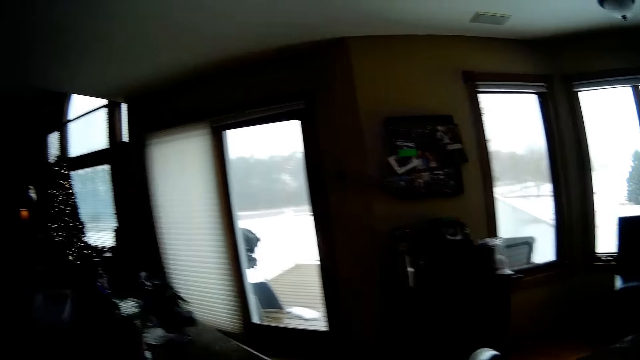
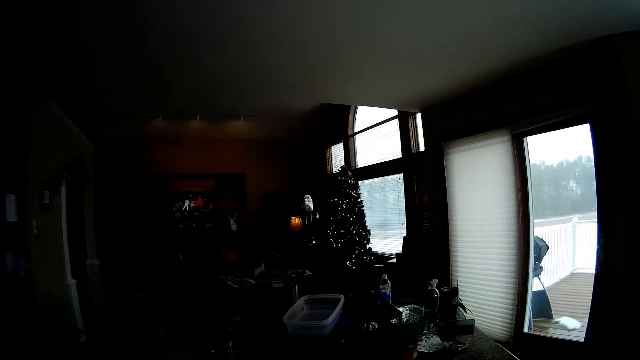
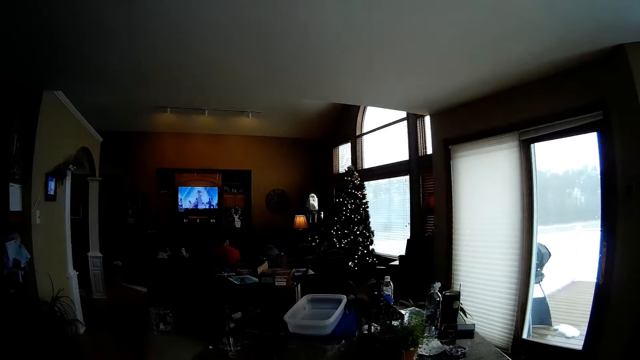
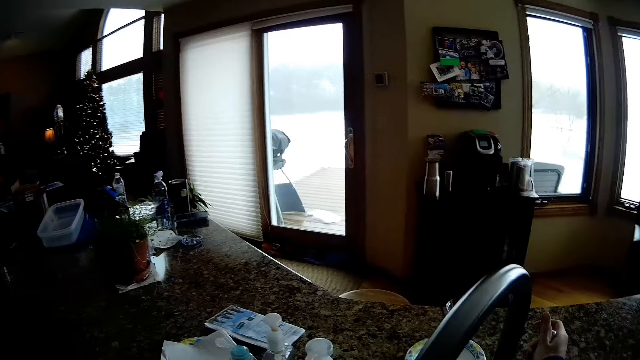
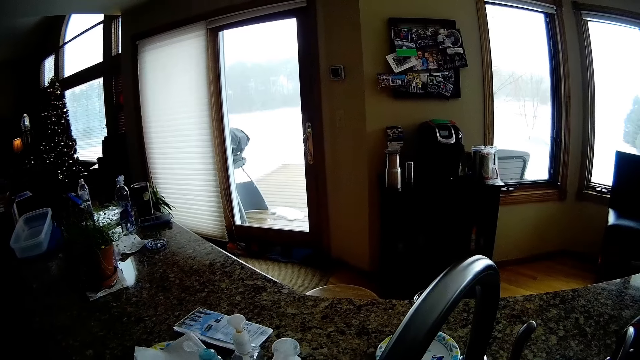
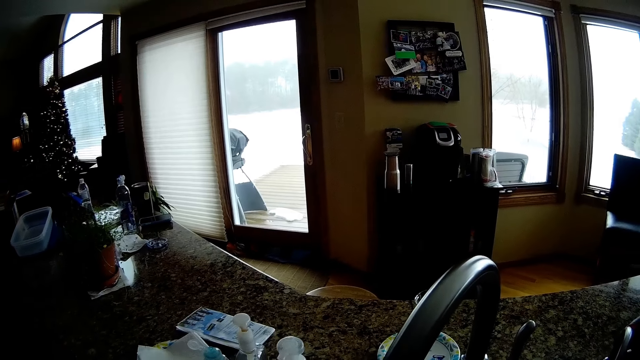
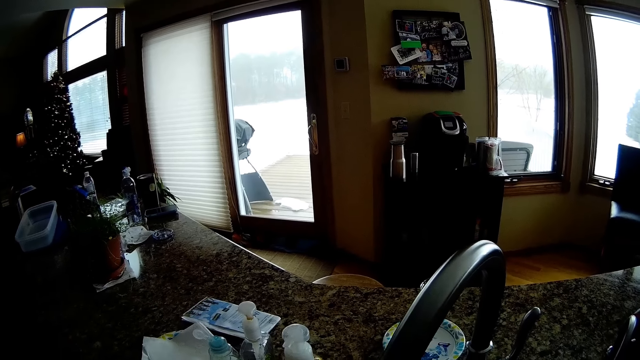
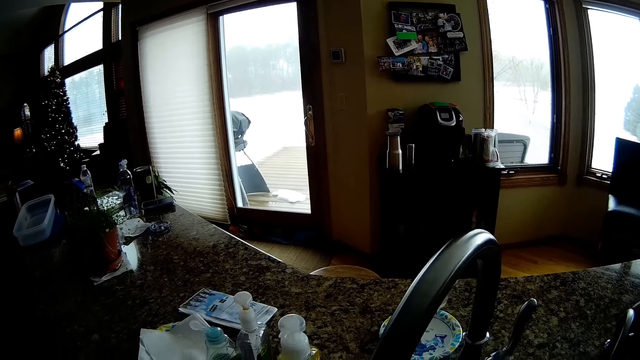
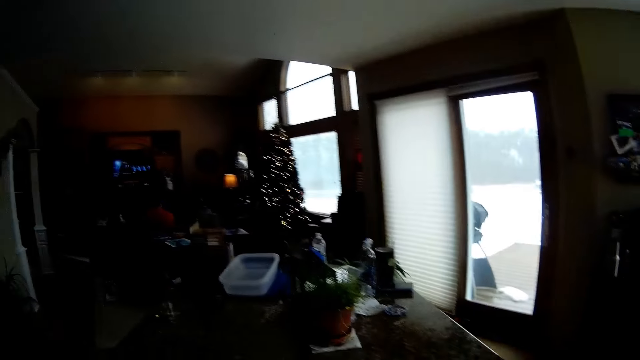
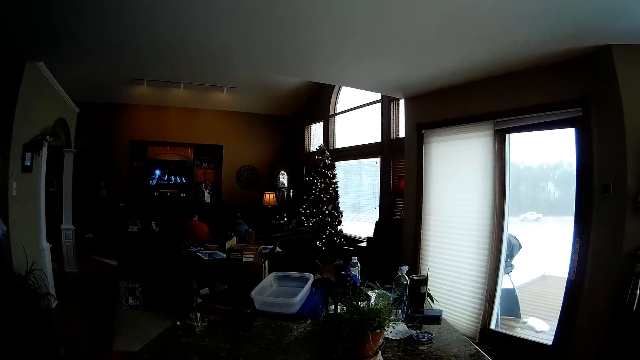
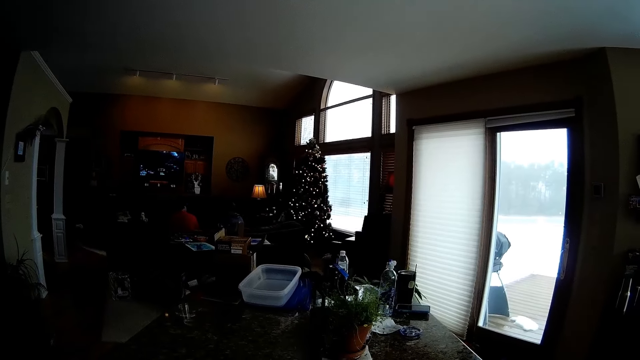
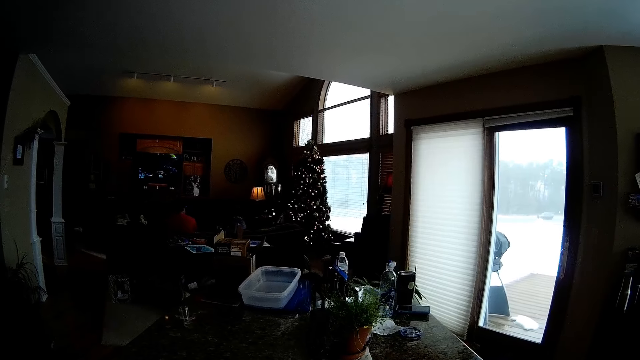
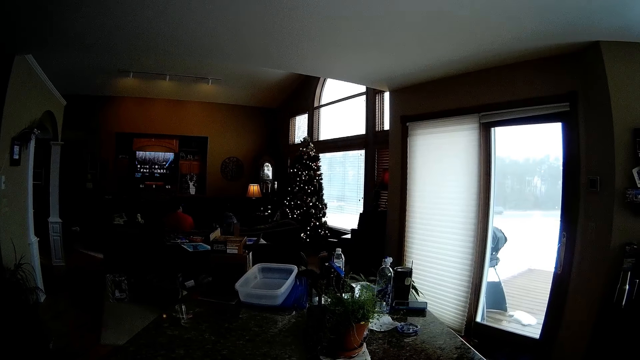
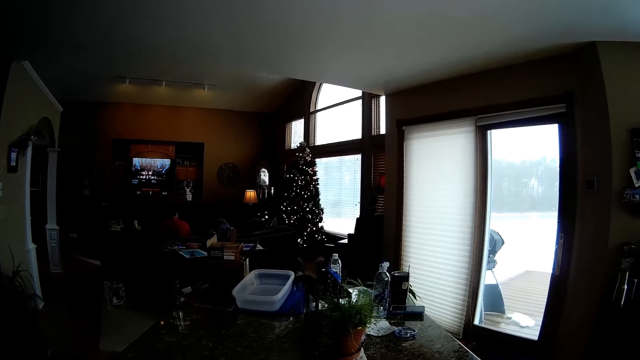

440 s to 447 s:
The camera wearer turns a tap off with her right hand.

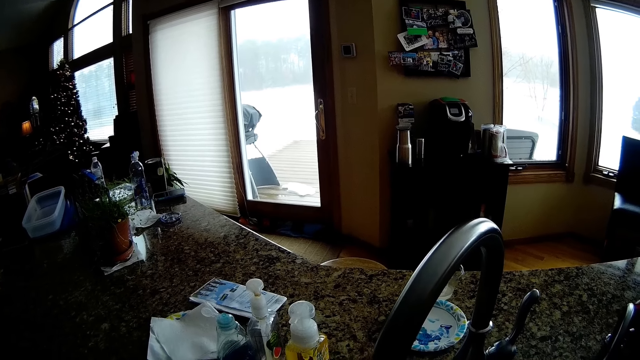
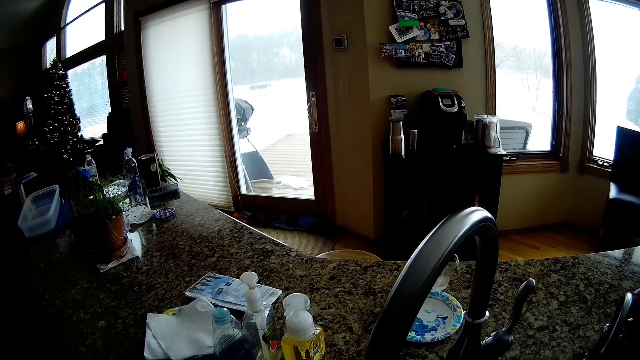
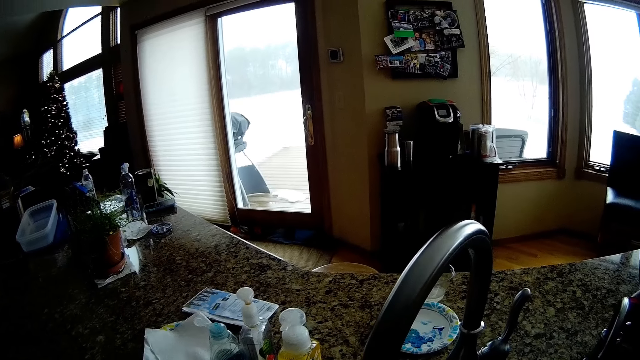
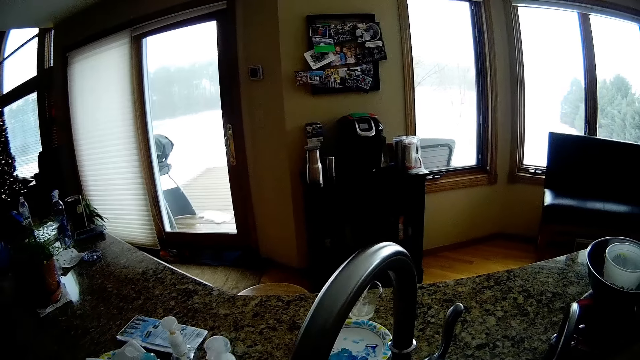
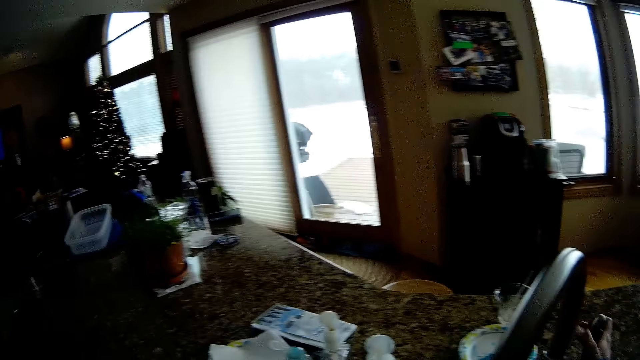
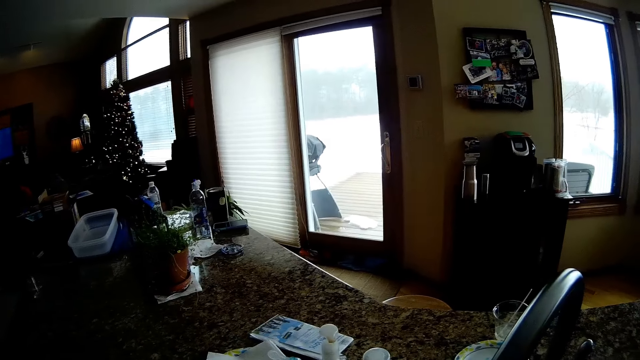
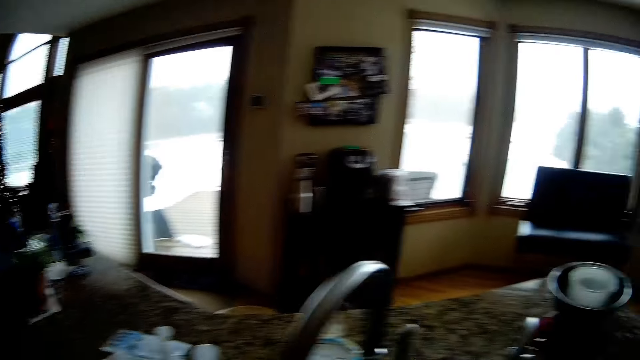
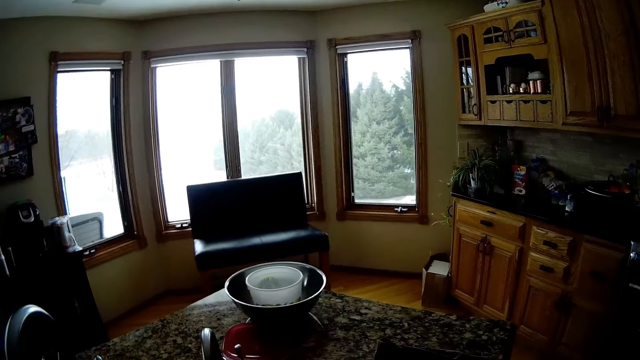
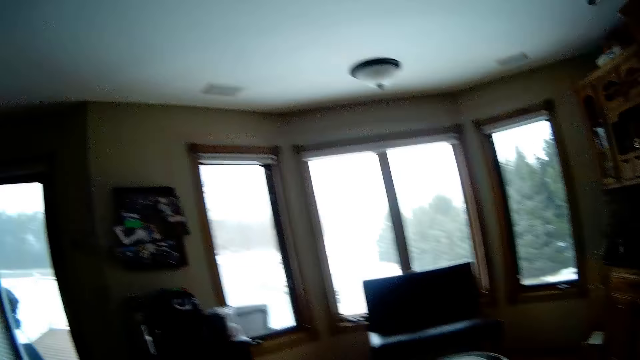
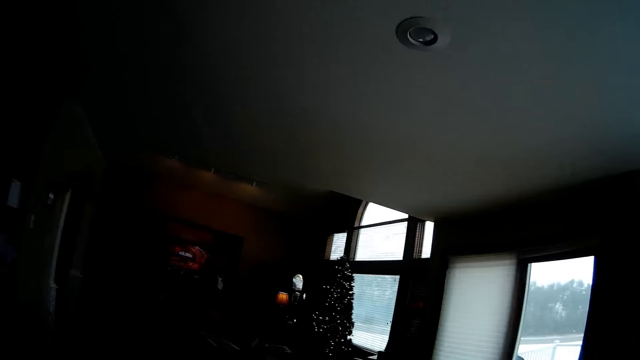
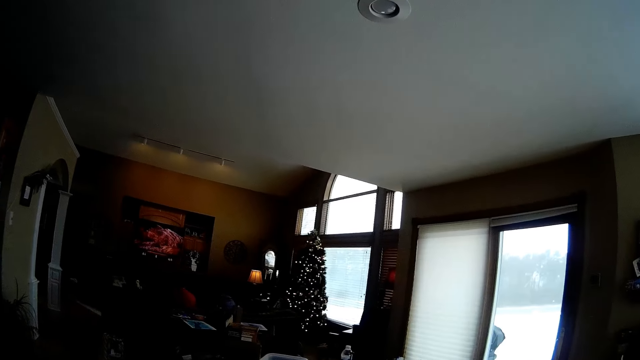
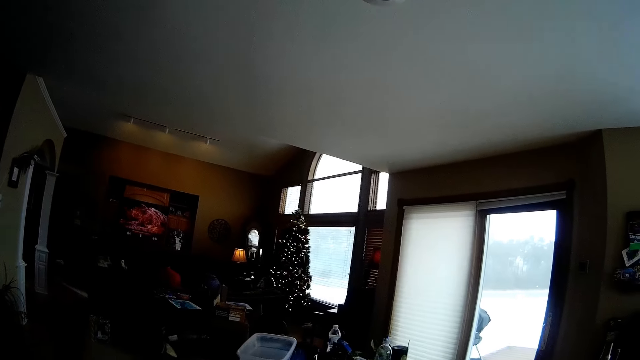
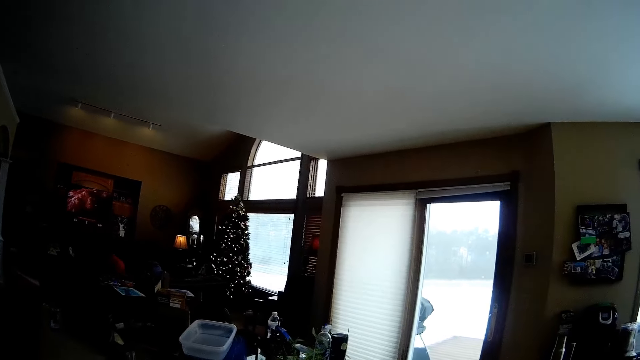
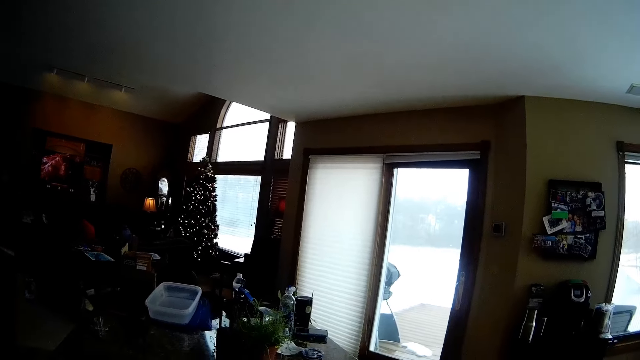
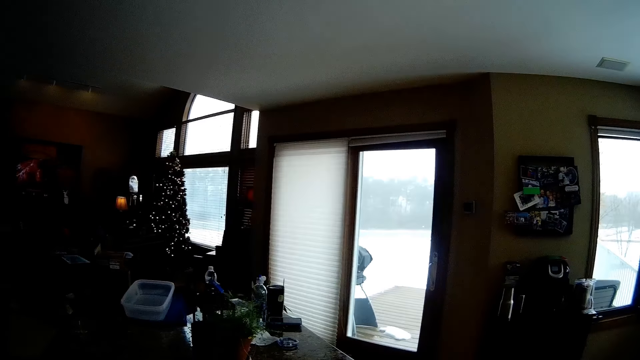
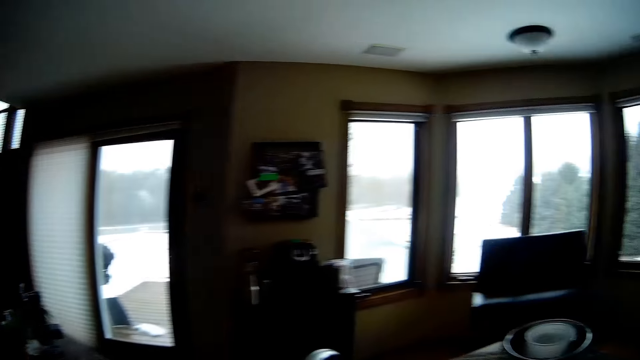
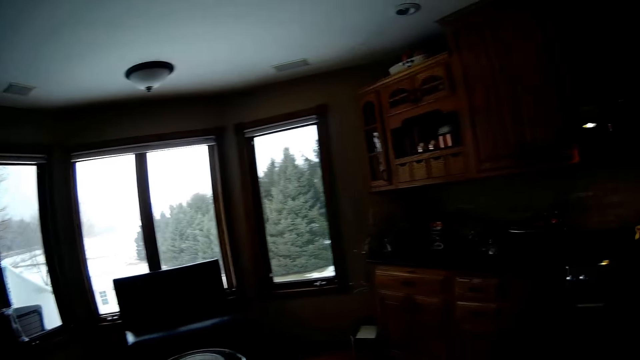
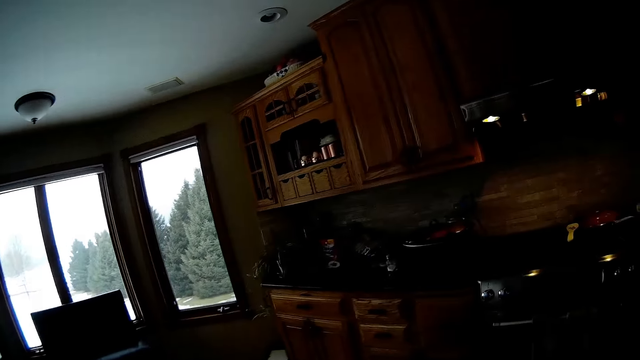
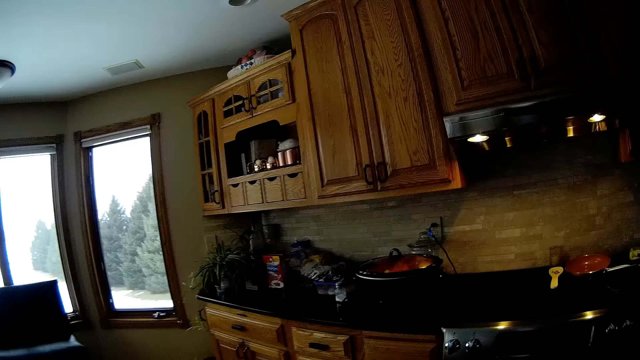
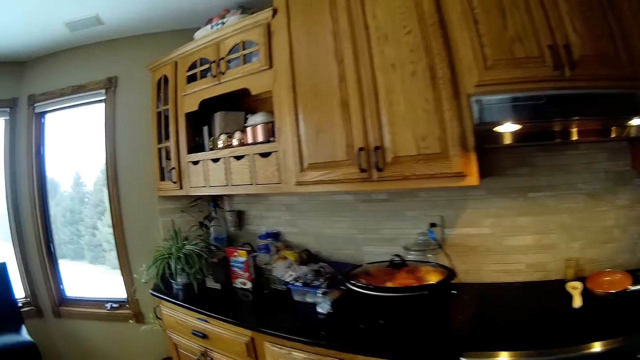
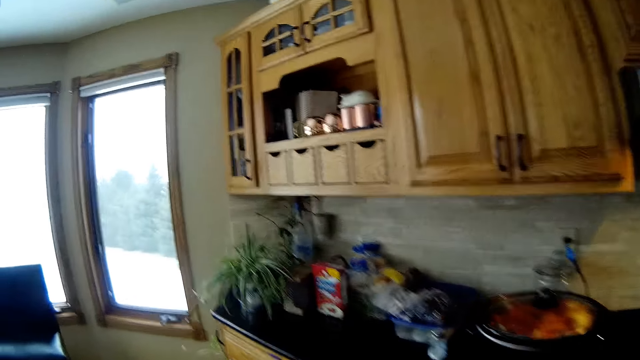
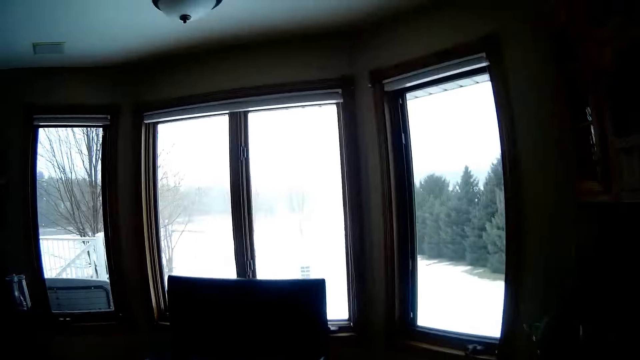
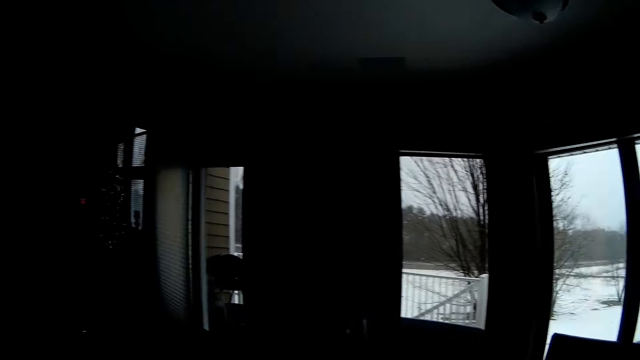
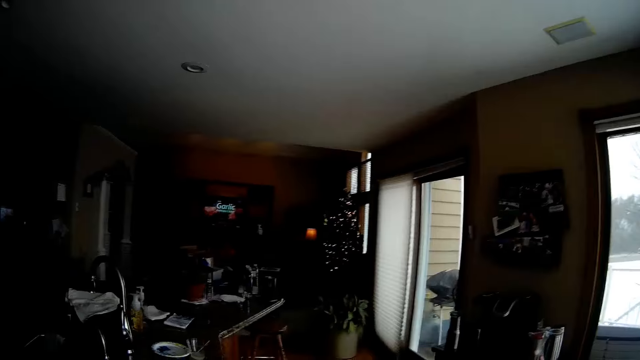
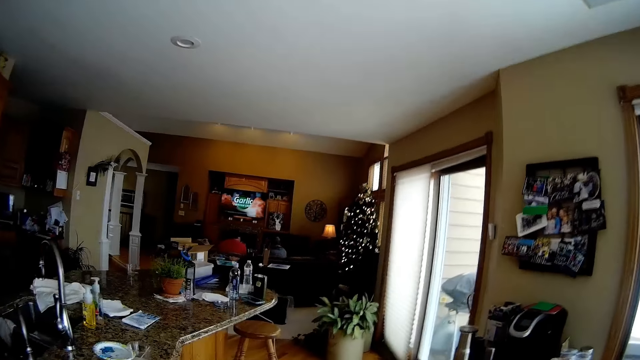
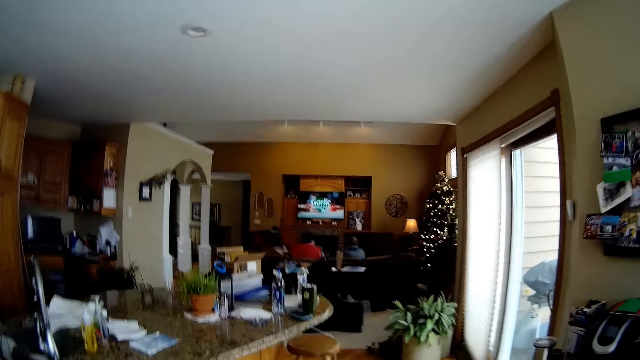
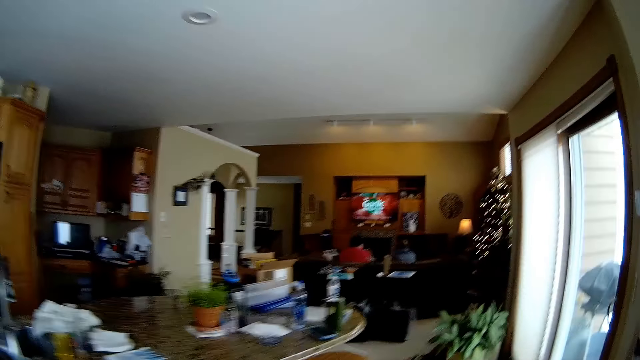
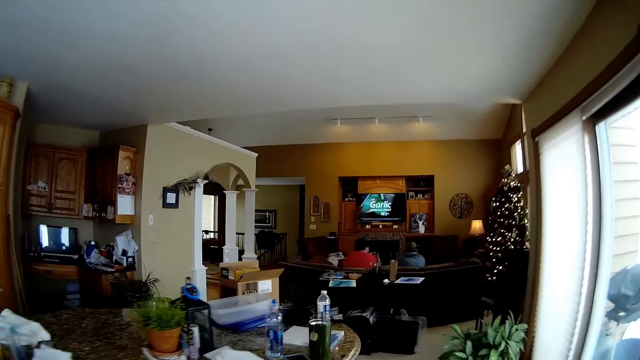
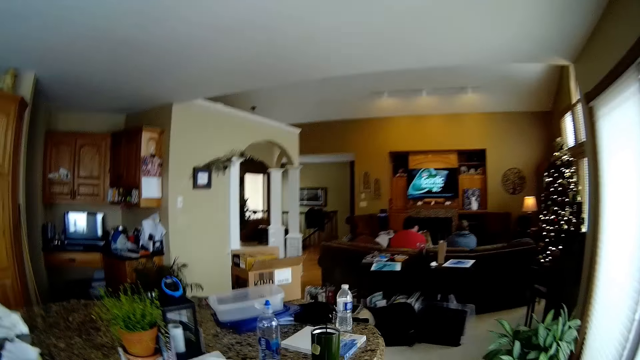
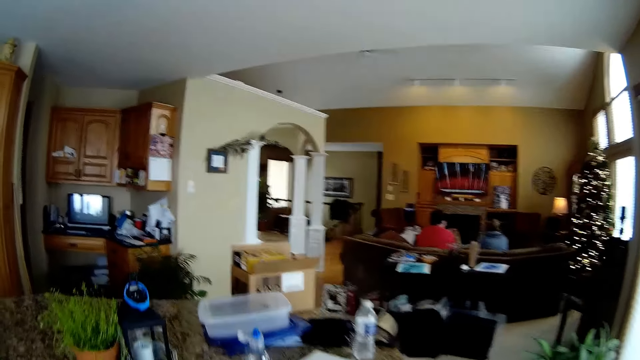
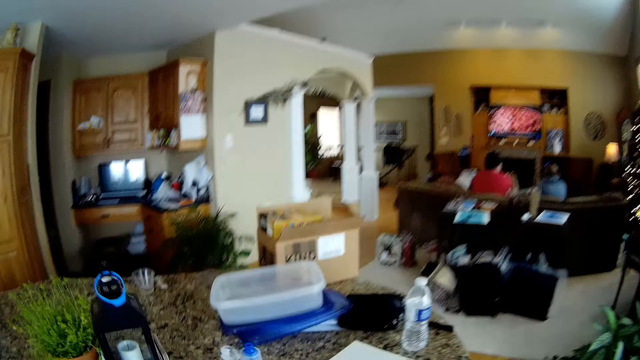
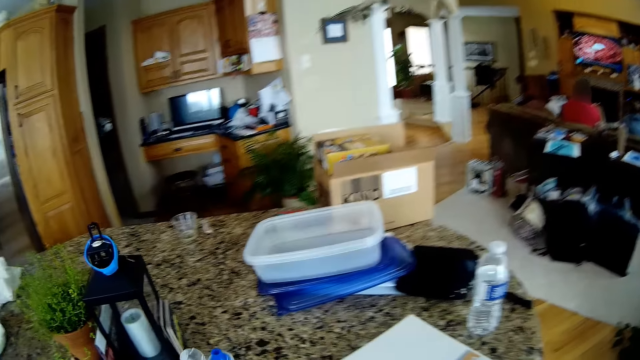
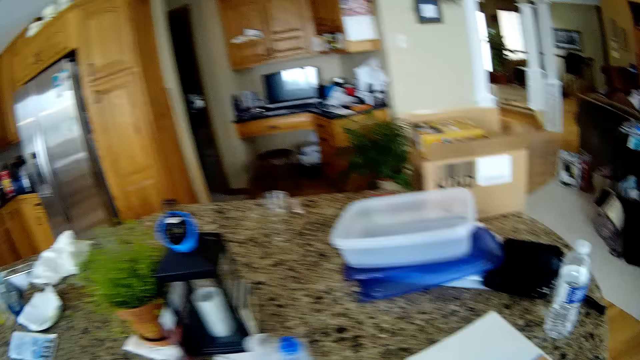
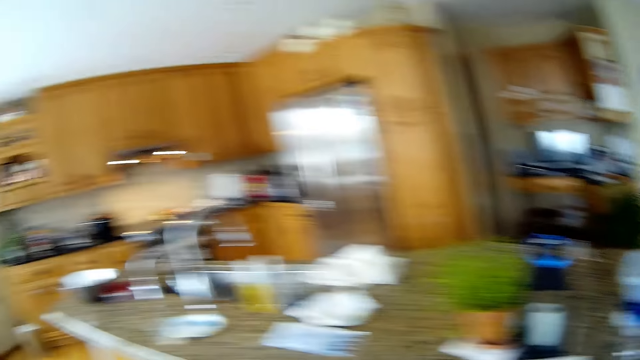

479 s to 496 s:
The camera wearer touches the tap handle with her right hand. She walks around the house.
